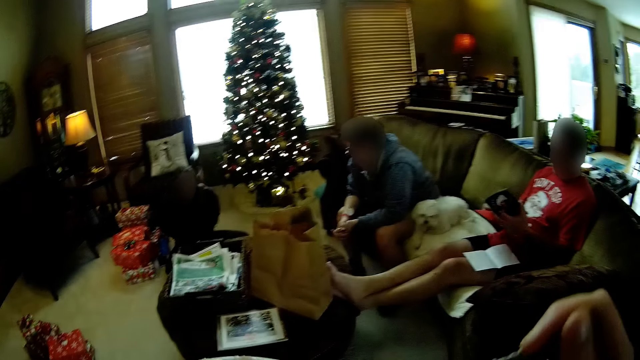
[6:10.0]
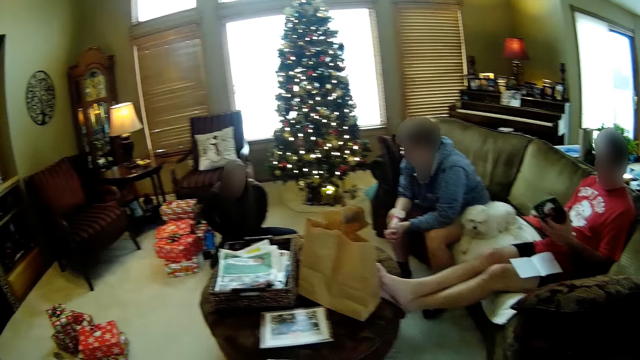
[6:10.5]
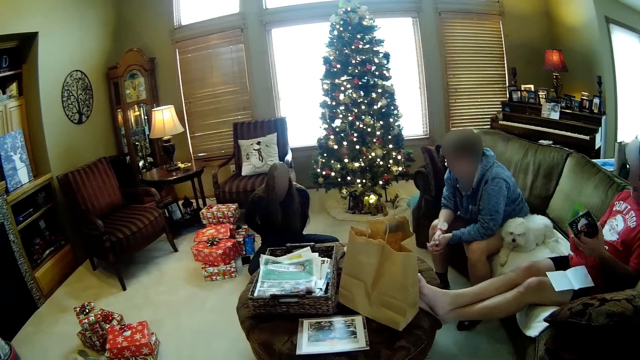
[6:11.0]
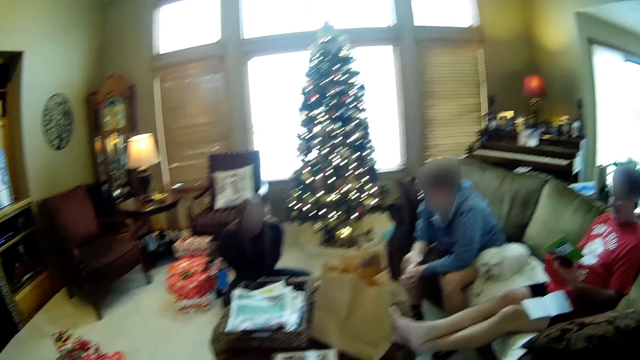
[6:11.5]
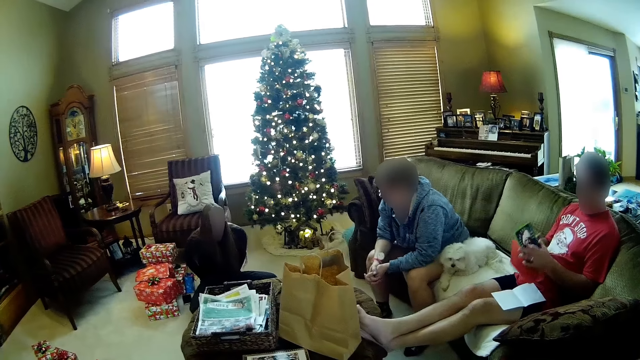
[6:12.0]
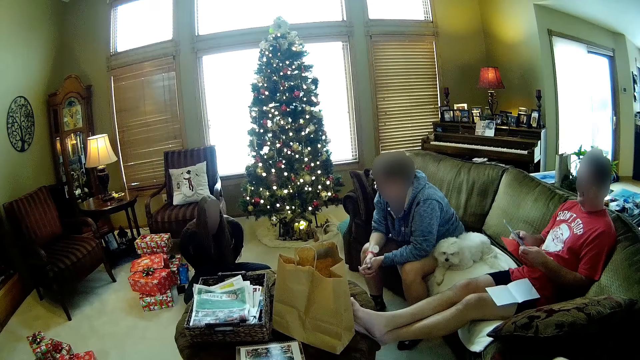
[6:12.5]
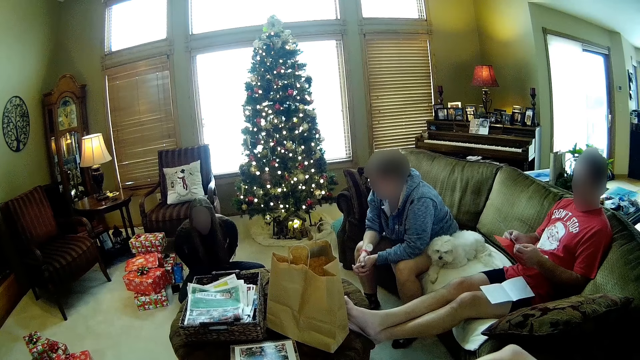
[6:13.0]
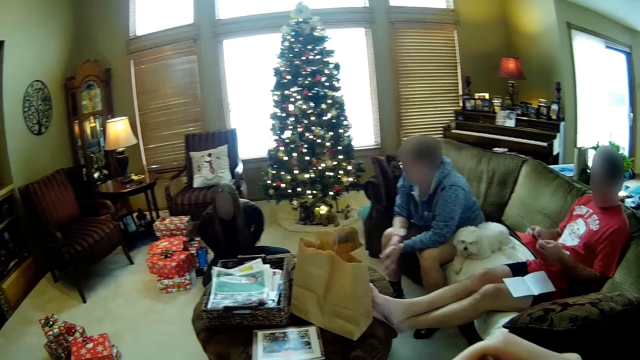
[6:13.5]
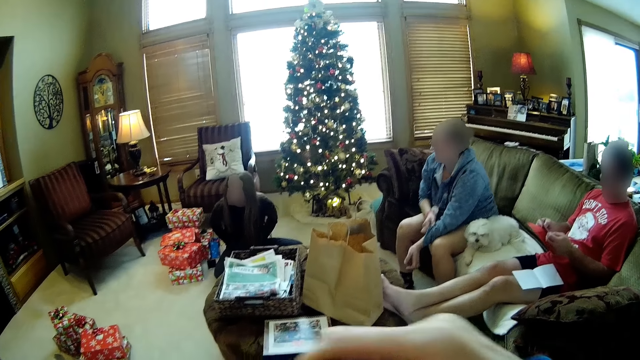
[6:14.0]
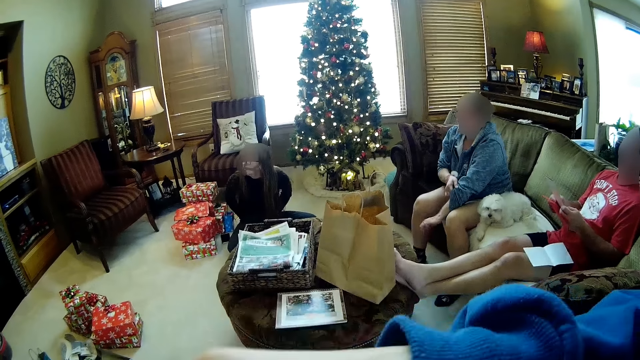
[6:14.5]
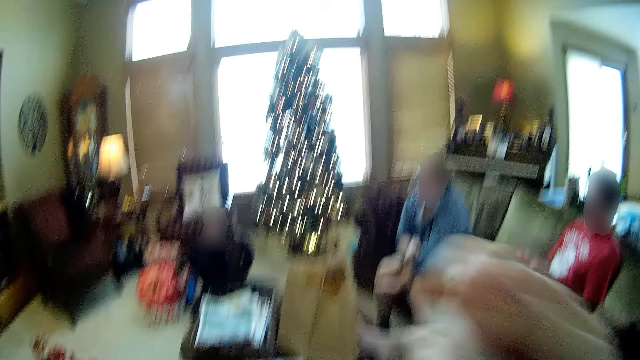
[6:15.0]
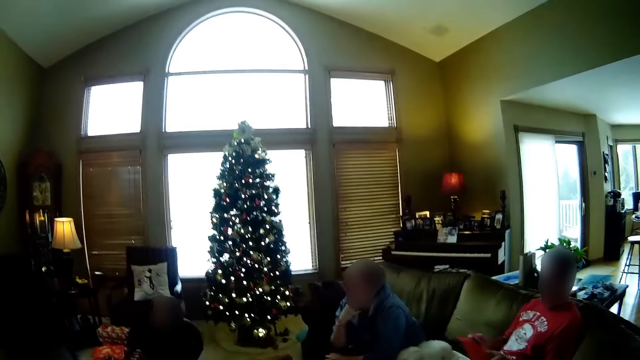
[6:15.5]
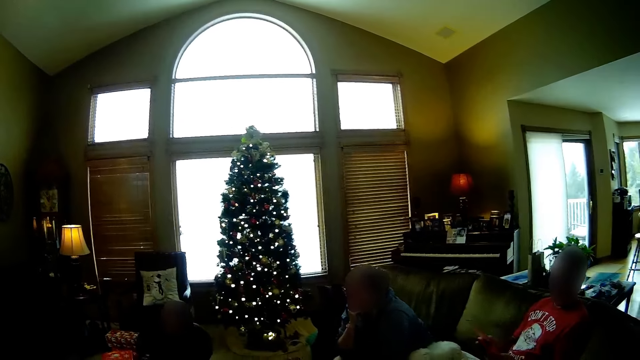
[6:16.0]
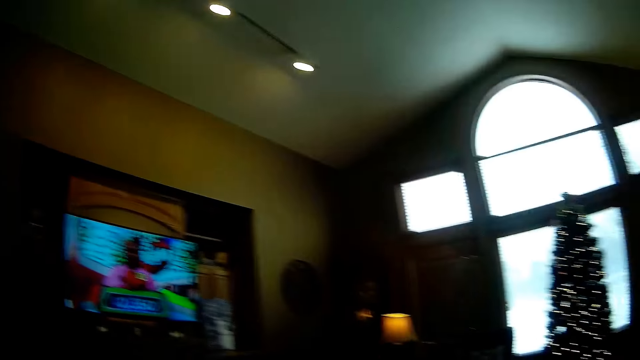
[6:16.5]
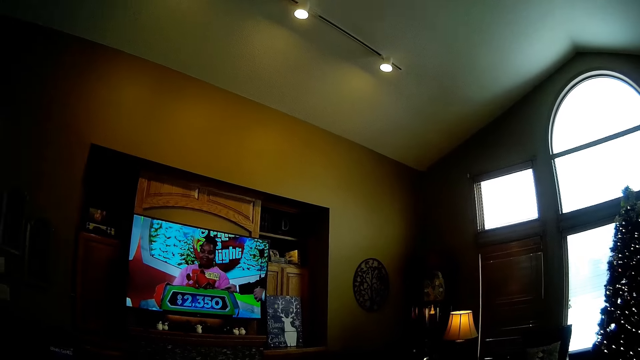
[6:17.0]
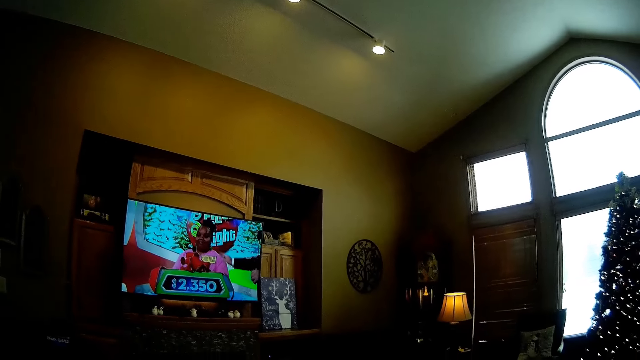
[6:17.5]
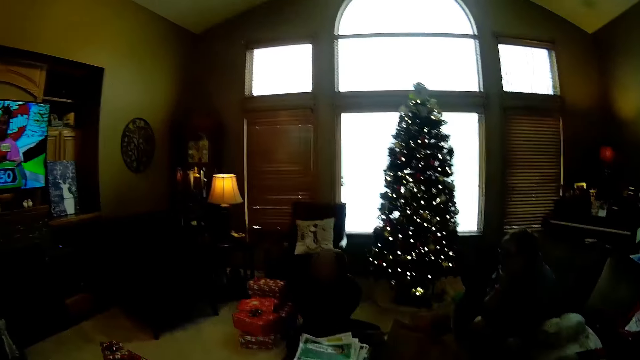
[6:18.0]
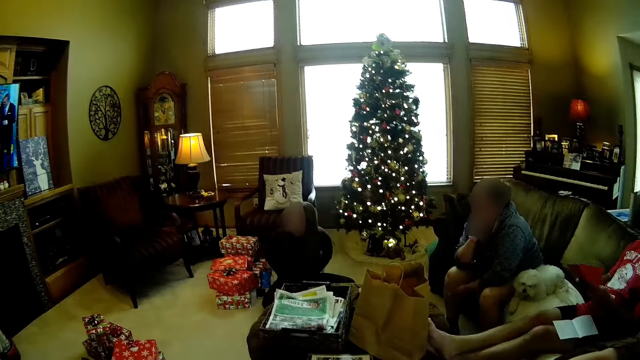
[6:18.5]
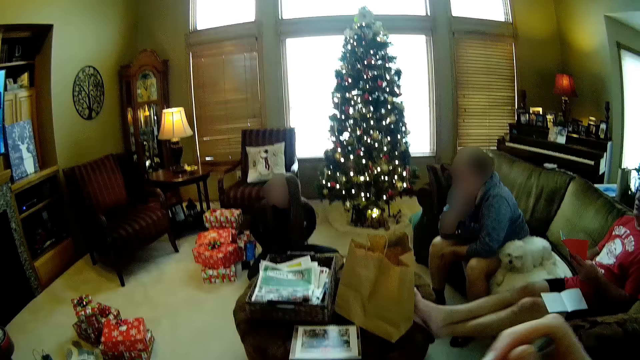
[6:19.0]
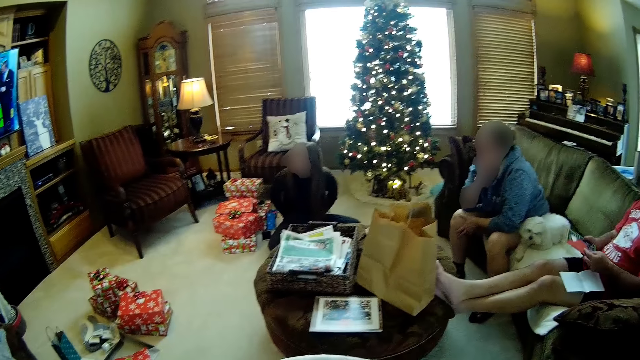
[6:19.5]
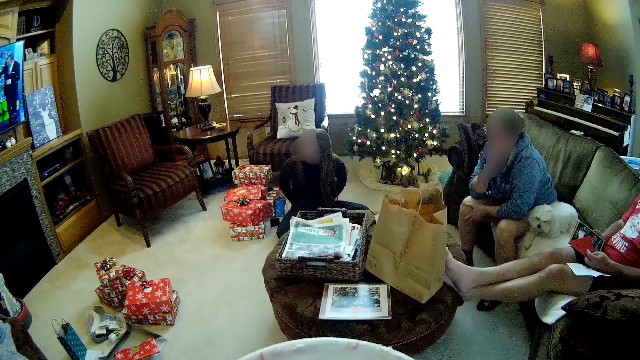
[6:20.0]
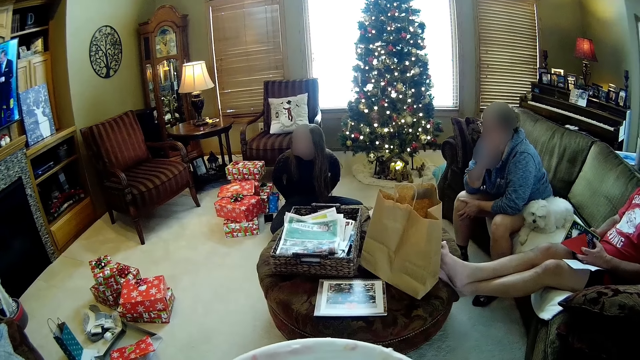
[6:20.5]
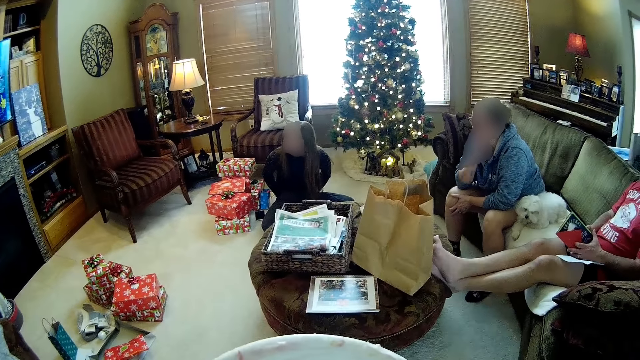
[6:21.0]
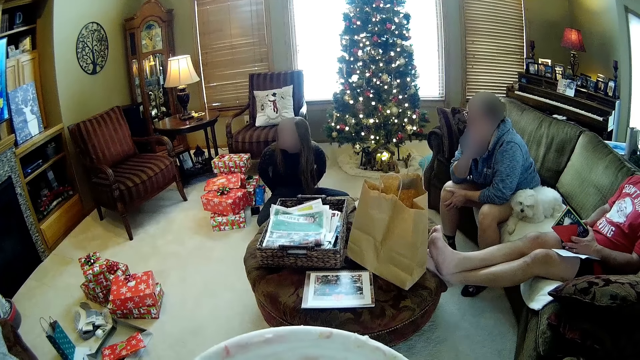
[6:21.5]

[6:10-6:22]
The camera wearer looks around the house. The man closes the card with both hands. The camera wearer moves their hand. They look around the house. The woman rubs her right leg with her left hand. The camera wearer moves their hand. They look around the house and move the plate.

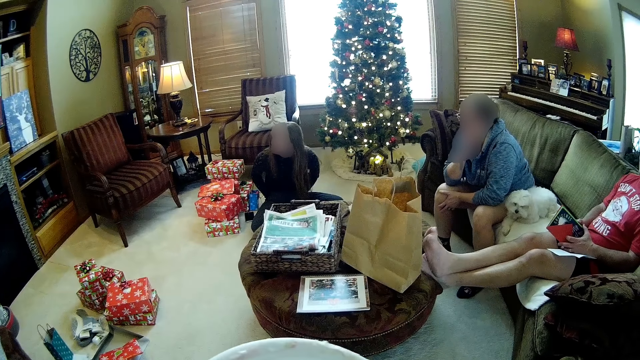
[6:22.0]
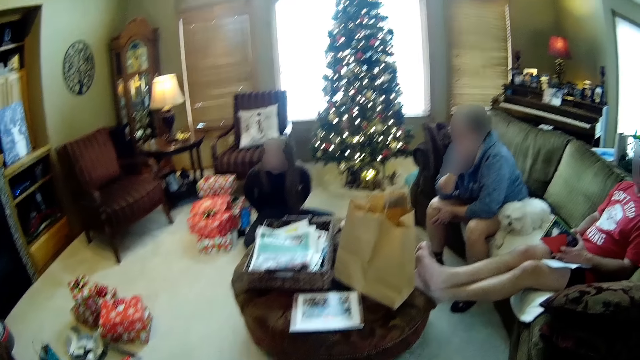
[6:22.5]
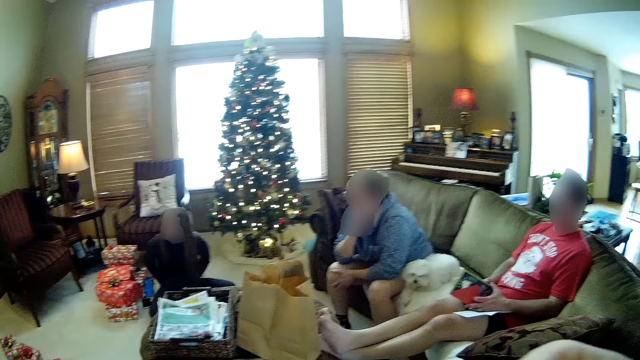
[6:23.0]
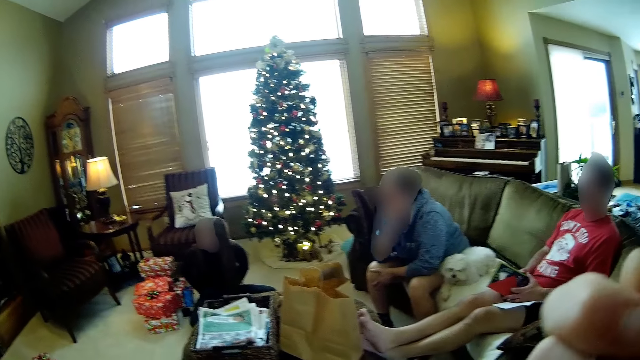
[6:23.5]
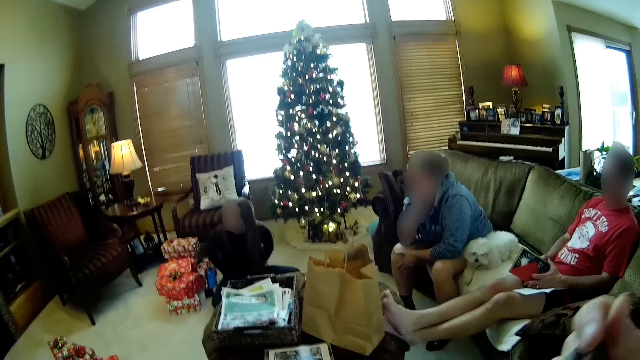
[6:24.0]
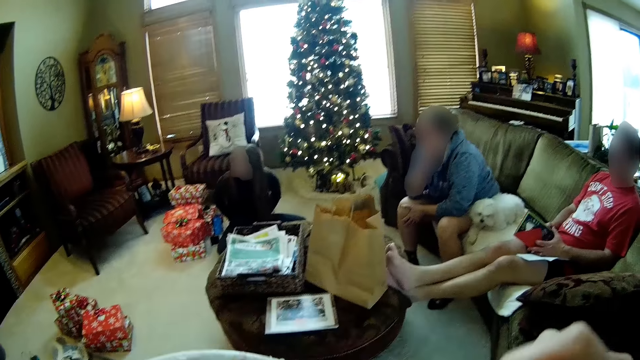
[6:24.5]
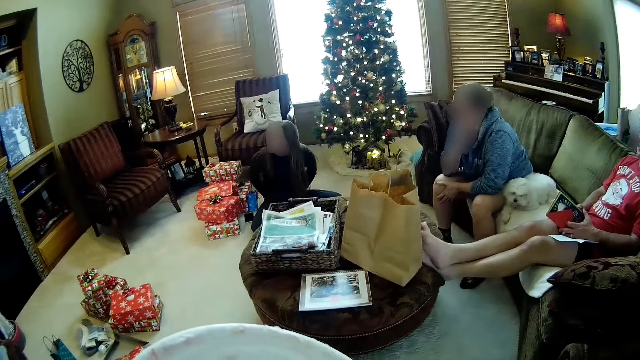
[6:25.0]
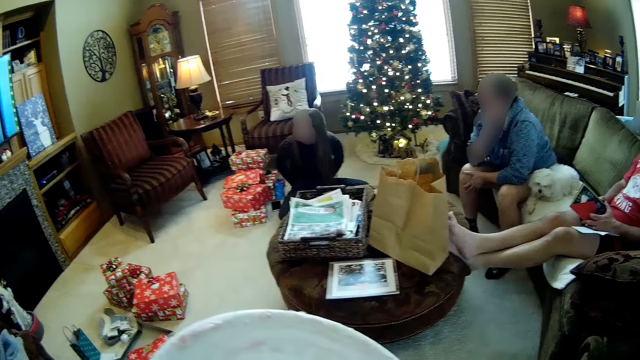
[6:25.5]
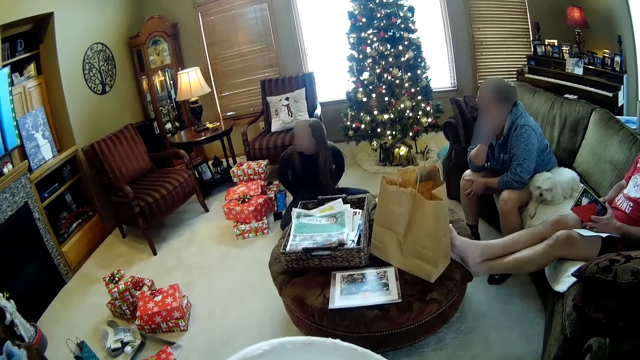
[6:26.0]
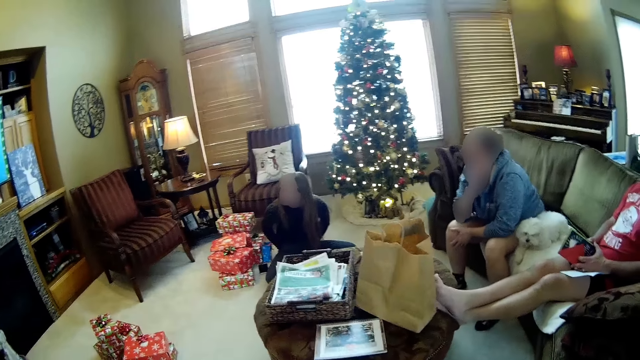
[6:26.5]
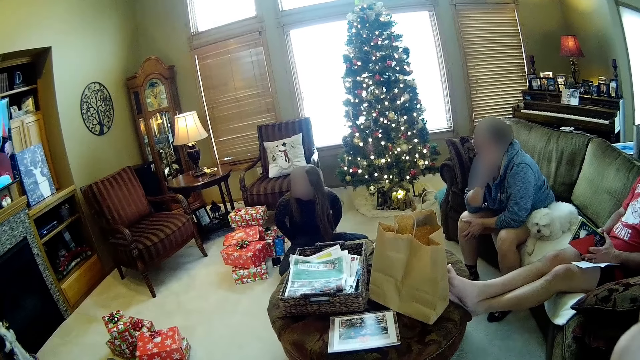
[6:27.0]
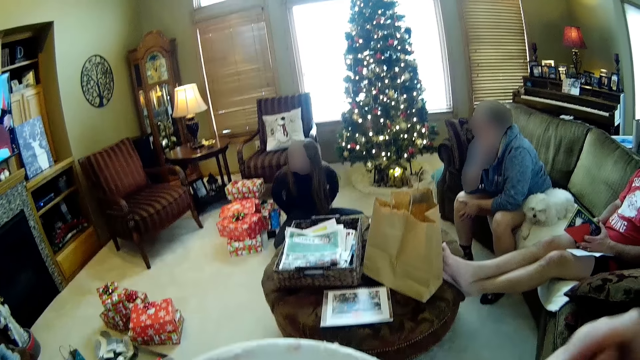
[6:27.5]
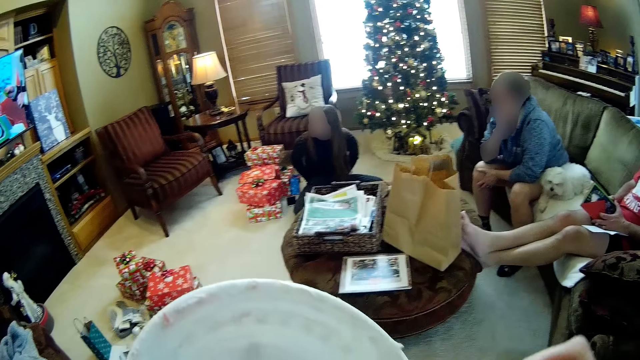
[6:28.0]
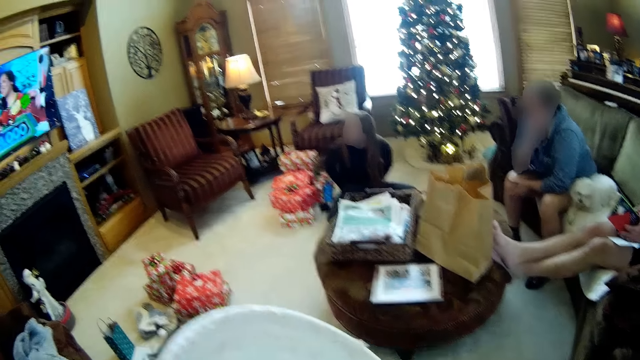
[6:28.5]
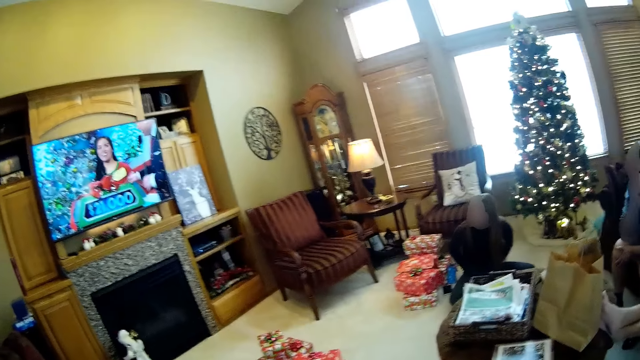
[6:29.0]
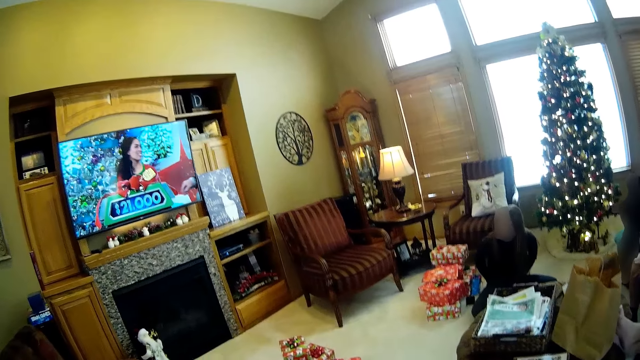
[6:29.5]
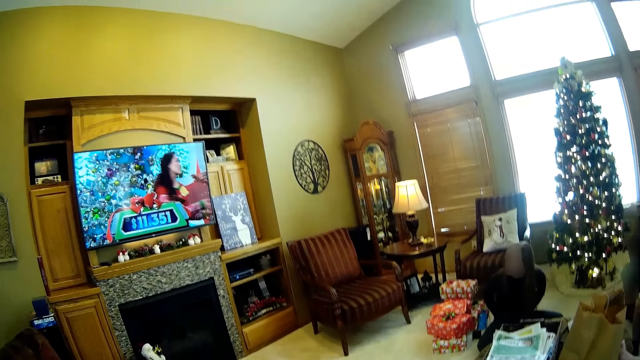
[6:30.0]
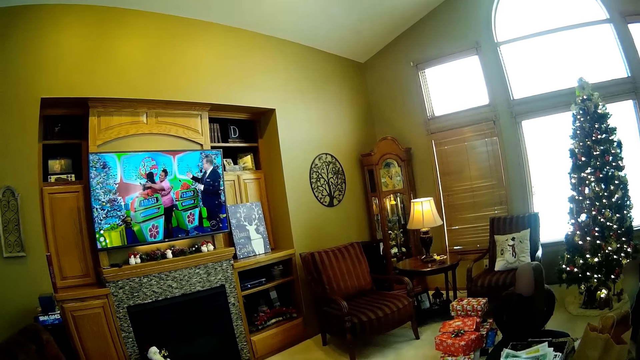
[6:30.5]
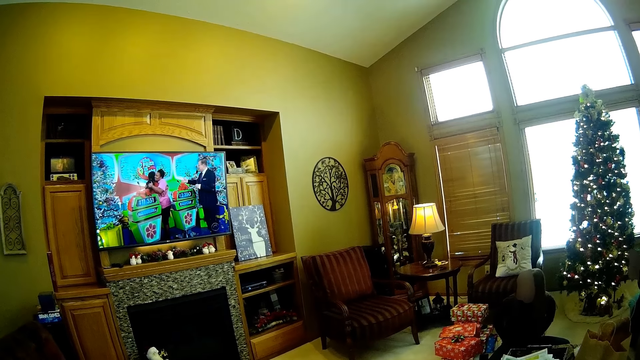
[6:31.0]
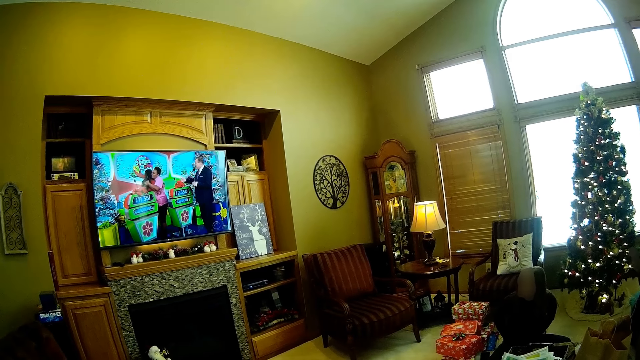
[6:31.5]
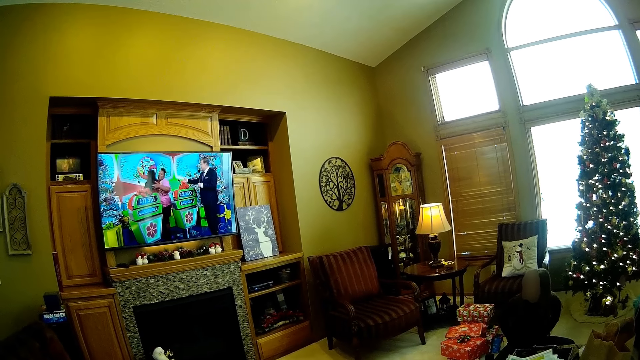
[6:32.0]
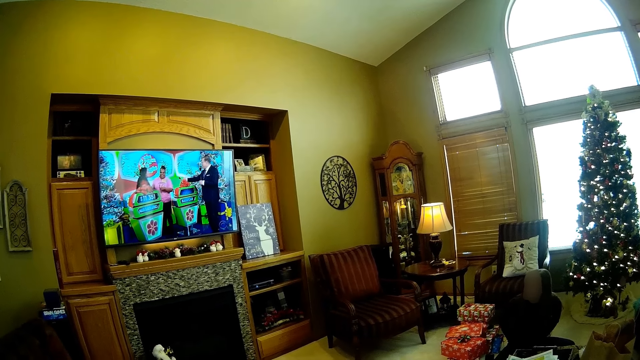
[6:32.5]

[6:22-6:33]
The camera wearer looks around the house. They move their hand. They move the plate. They move their hand. They move the plate. They look around the house.
